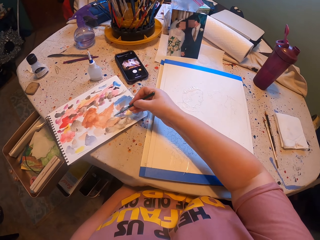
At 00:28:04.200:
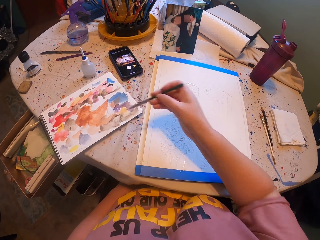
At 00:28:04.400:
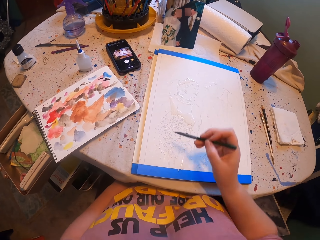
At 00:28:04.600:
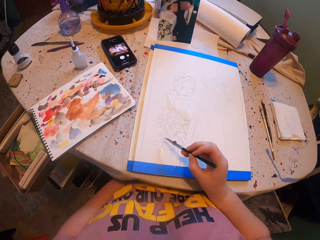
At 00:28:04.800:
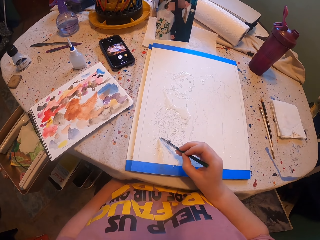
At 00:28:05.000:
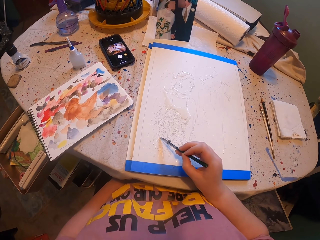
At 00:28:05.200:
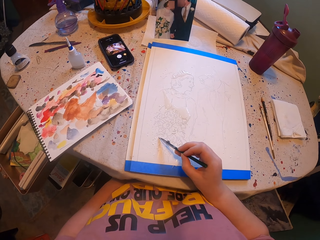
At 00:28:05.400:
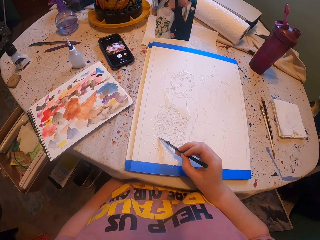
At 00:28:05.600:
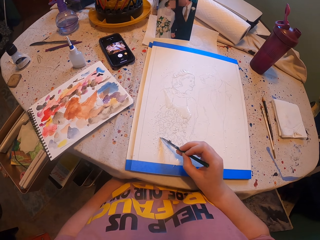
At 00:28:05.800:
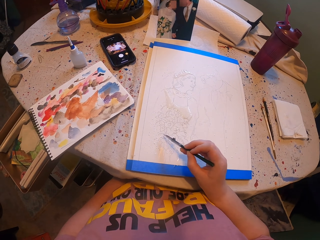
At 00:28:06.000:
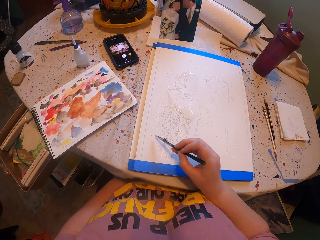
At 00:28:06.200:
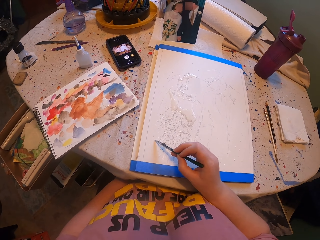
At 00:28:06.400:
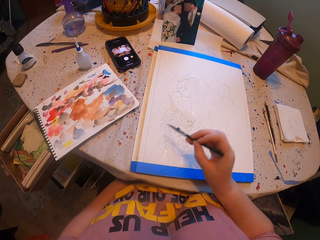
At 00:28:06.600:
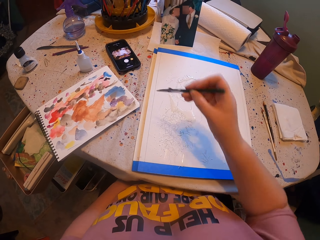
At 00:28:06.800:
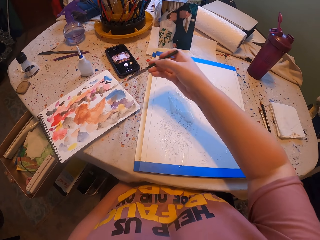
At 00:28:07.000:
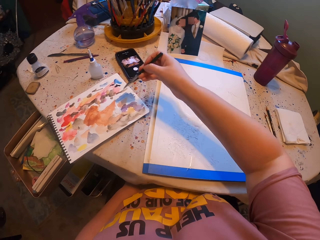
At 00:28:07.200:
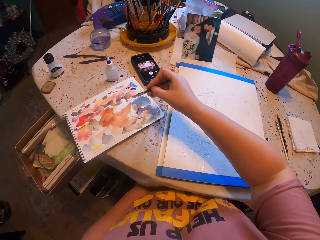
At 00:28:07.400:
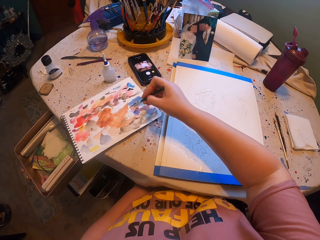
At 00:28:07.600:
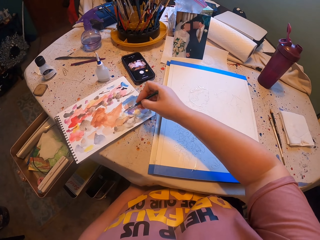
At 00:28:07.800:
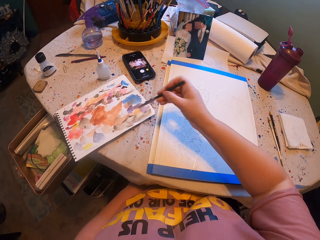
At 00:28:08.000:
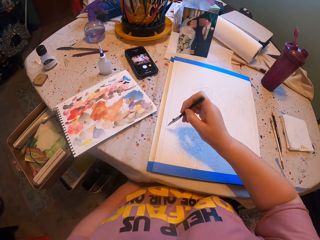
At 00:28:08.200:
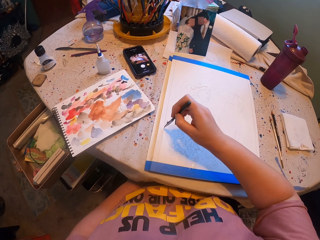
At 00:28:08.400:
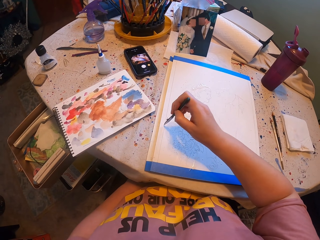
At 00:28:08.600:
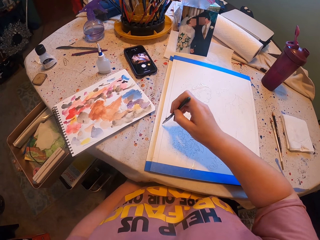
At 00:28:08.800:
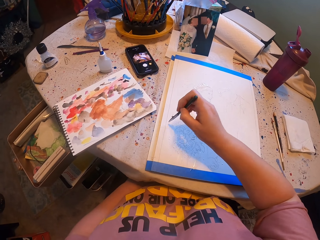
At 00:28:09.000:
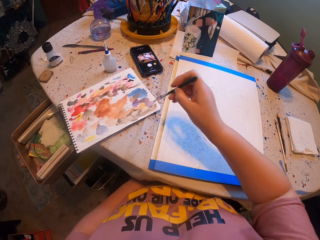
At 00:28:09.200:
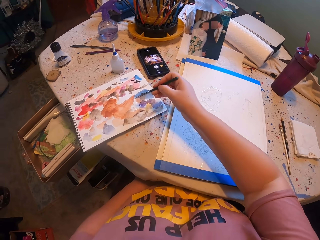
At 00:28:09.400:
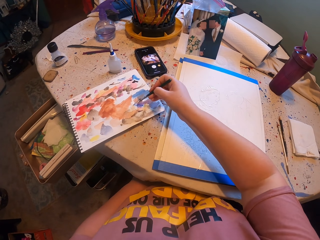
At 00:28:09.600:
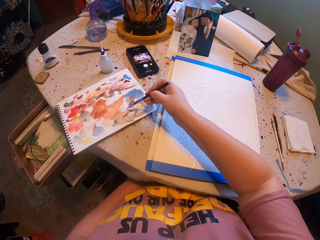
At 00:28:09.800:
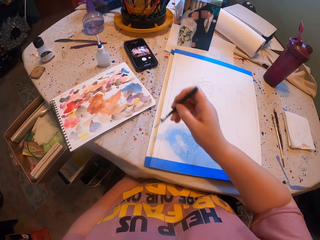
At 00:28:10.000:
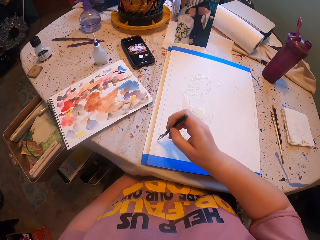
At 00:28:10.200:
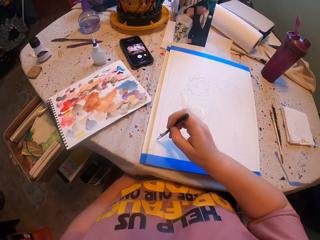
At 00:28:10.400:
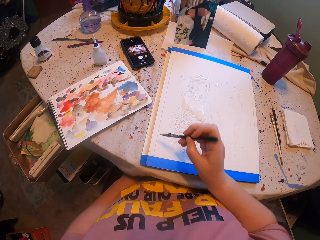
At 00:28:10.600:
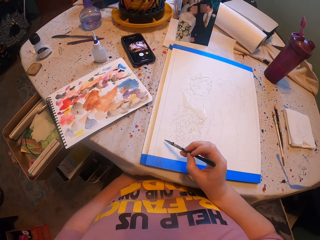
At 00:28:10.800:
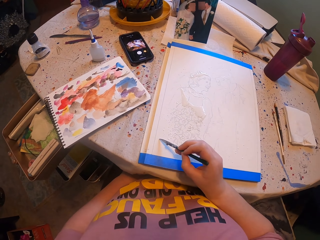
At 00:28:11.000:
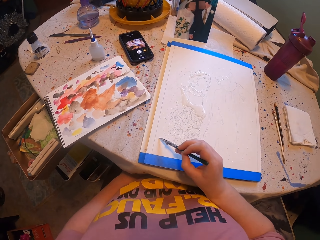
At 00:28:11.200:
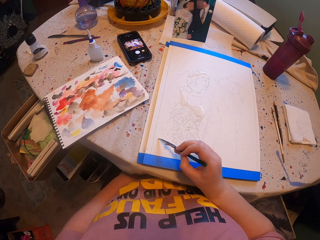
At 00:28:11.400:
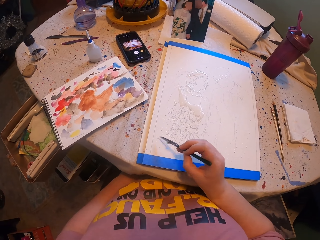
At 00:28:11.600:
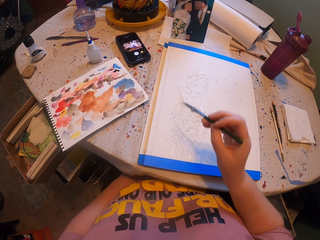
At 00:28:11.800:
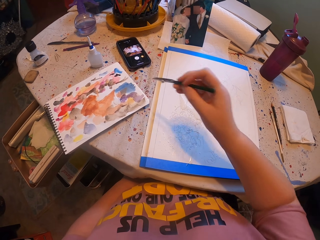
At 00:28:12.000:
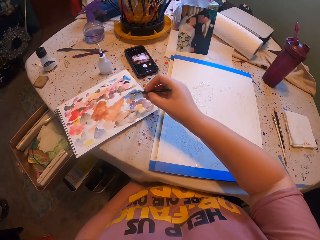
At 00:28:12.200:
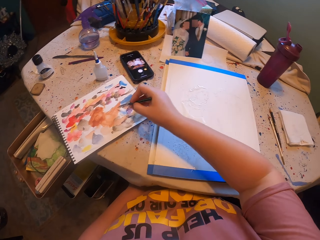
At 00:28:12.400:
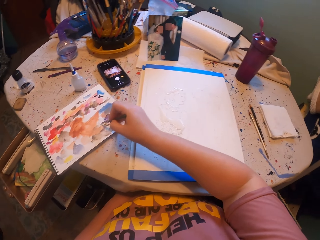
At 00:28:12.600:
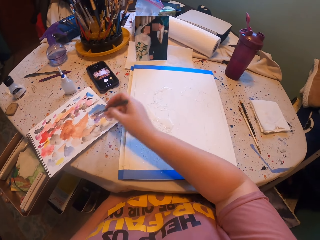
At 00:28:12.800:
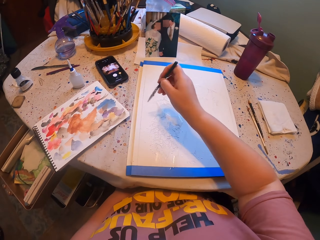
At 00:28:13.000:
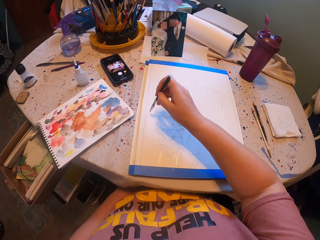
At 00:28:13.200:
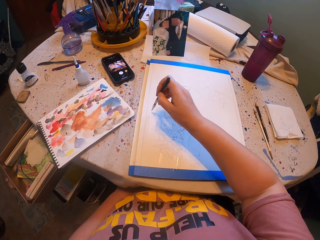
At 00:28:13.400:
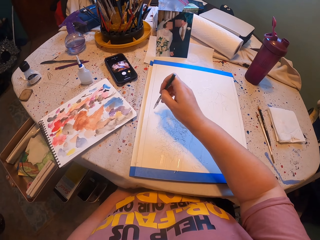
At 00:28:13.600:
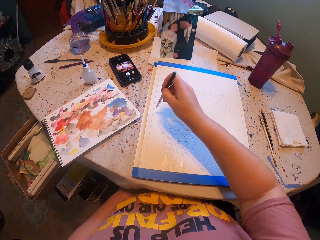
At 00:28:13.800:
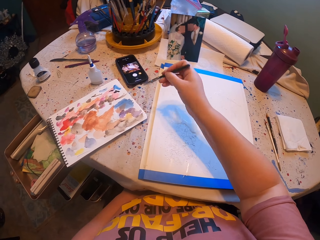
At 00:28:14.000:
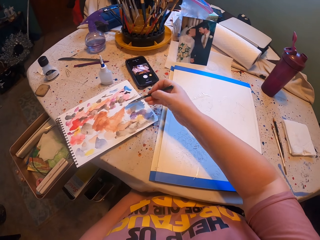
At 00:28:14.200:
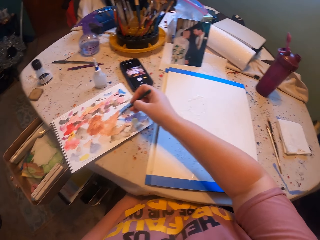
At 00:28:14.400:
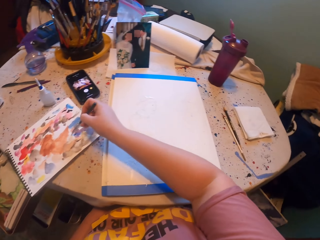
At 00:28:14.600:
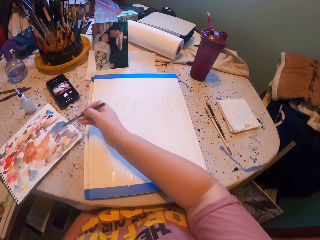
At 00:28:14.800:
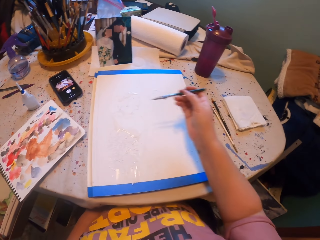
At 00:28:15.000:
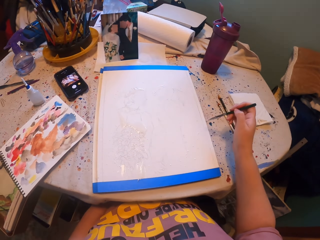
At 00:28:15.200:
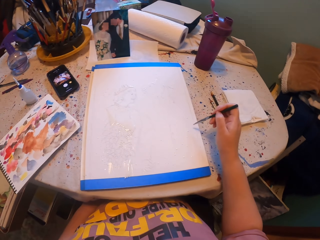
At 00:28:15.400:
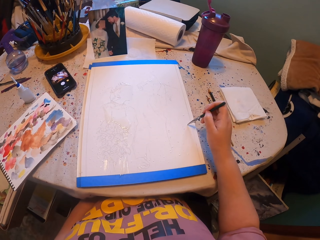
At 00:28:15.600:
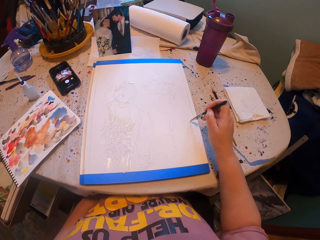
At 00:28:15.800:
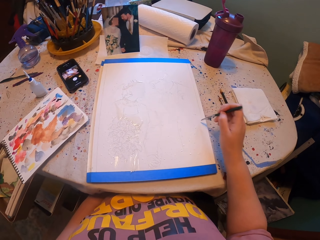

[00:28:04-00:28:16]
The camera wearer picks the paint with the brush. They rub the pen brush in the ink paper. They paint the picture with the pen brush. They pick the paint with the brush. They rub the pen brush in the ink paper. They paint the picture with the pen brush. They rub the pen brush in the ink paper. They pick the paint with the brush. They paint the picture with the pen brush. They rub the pen brush in the ink paper. They pick the paint with the brush. They paint the picture with the pen brush. They rub the pen brush in the ink paper. They pick the paint with the brush. They paint the book.

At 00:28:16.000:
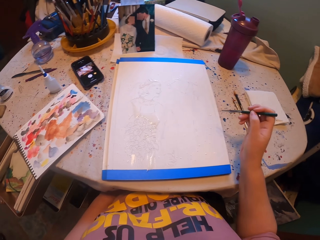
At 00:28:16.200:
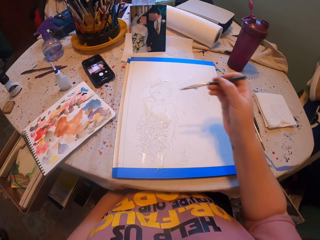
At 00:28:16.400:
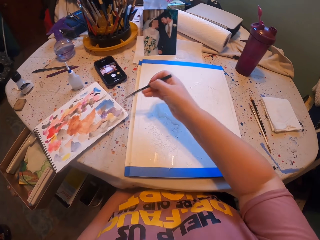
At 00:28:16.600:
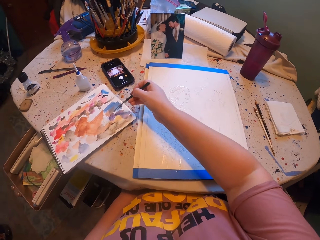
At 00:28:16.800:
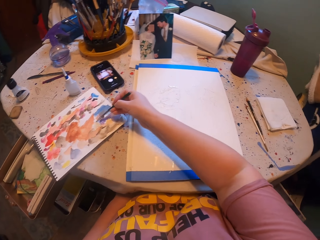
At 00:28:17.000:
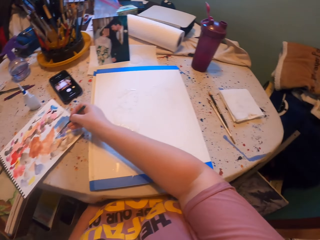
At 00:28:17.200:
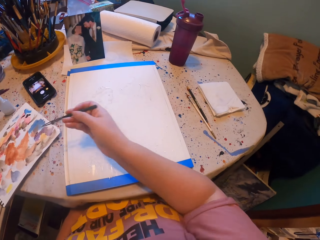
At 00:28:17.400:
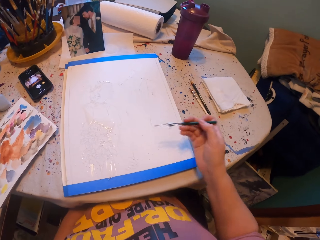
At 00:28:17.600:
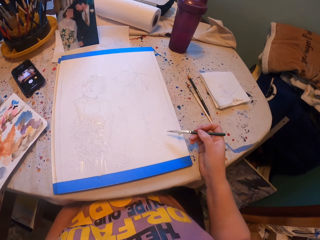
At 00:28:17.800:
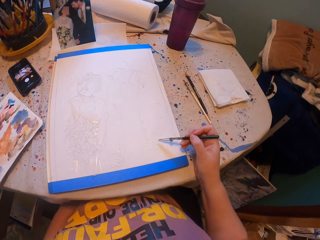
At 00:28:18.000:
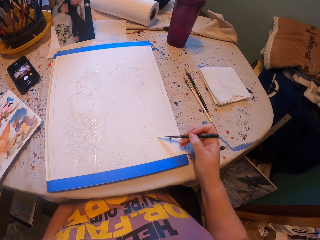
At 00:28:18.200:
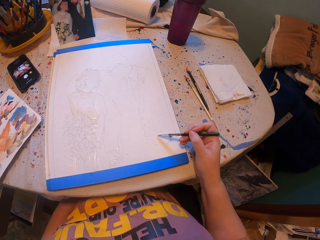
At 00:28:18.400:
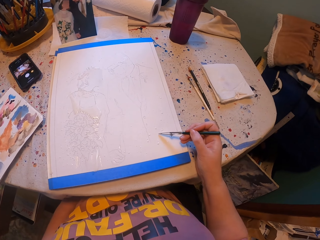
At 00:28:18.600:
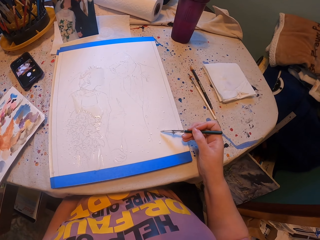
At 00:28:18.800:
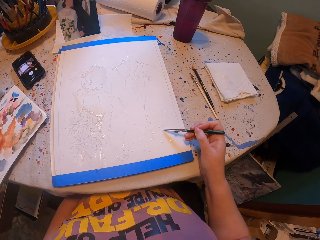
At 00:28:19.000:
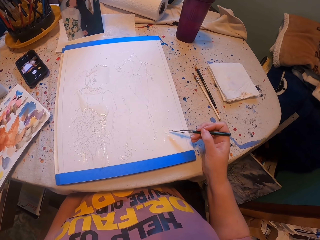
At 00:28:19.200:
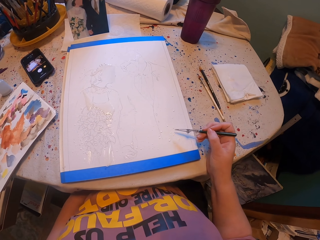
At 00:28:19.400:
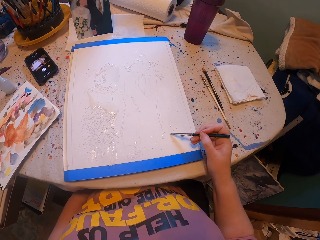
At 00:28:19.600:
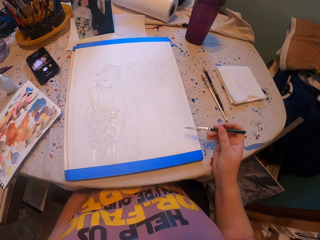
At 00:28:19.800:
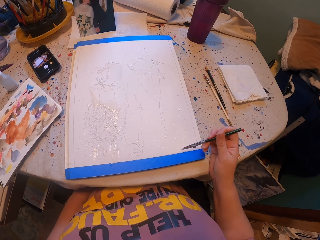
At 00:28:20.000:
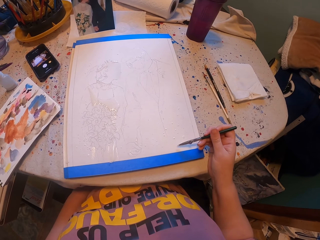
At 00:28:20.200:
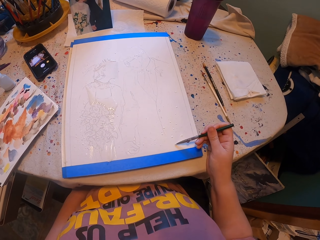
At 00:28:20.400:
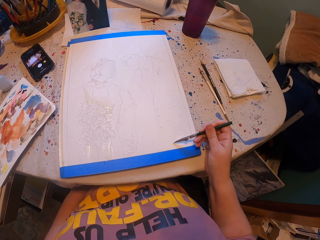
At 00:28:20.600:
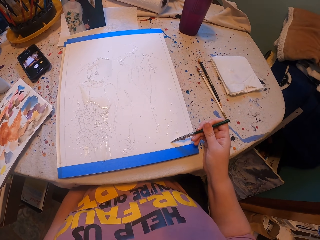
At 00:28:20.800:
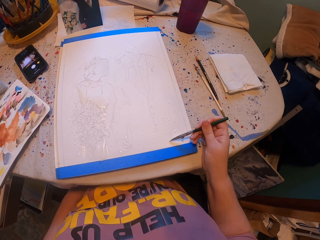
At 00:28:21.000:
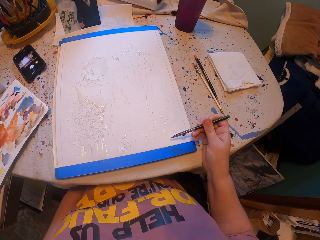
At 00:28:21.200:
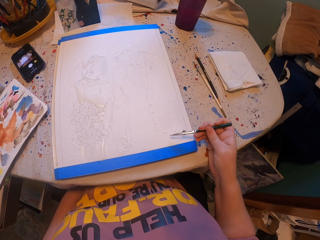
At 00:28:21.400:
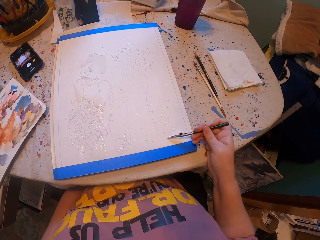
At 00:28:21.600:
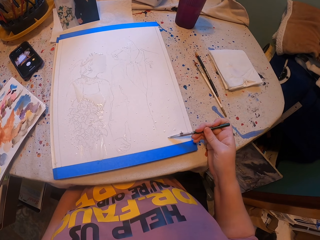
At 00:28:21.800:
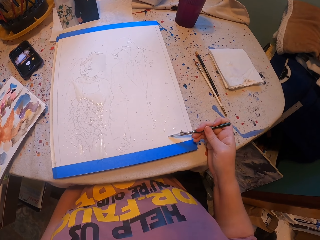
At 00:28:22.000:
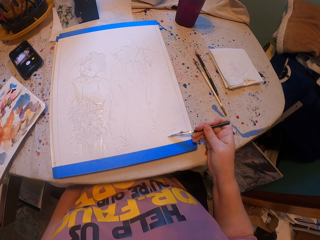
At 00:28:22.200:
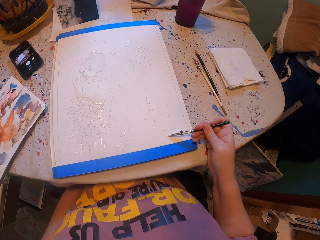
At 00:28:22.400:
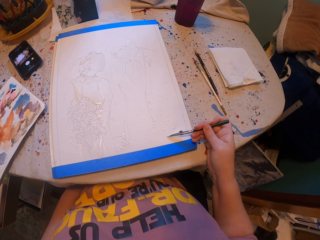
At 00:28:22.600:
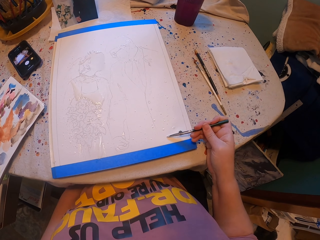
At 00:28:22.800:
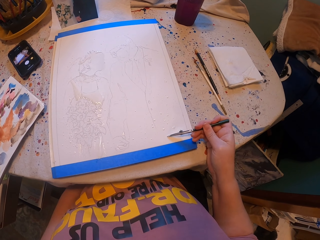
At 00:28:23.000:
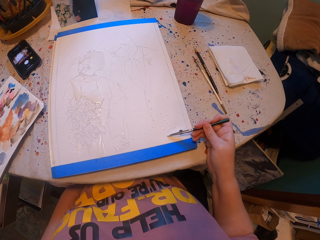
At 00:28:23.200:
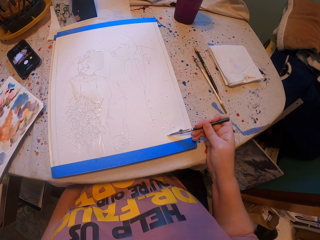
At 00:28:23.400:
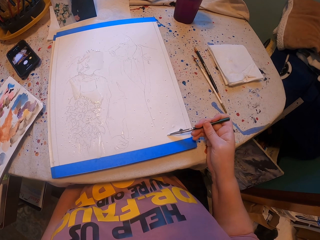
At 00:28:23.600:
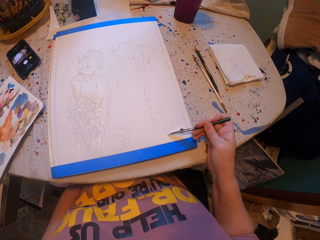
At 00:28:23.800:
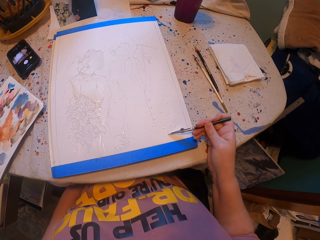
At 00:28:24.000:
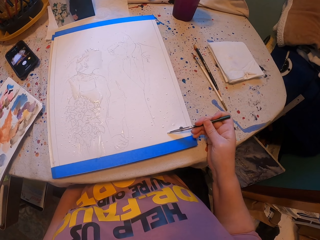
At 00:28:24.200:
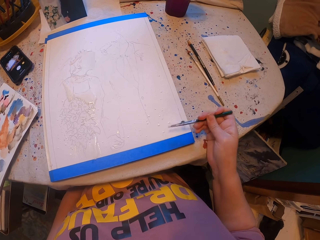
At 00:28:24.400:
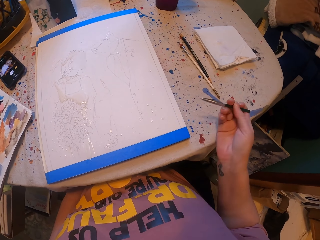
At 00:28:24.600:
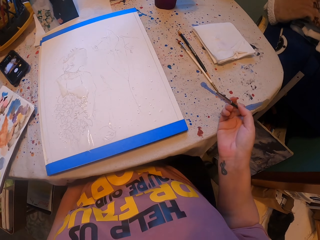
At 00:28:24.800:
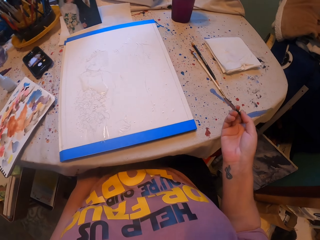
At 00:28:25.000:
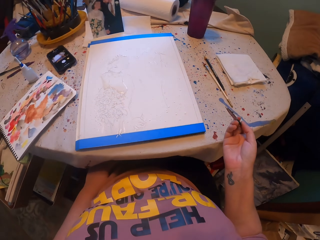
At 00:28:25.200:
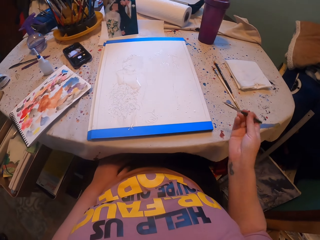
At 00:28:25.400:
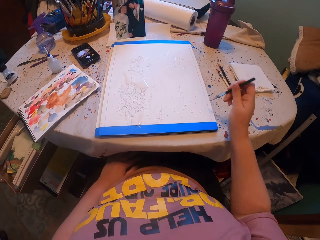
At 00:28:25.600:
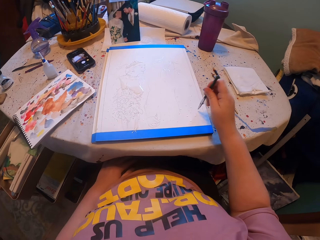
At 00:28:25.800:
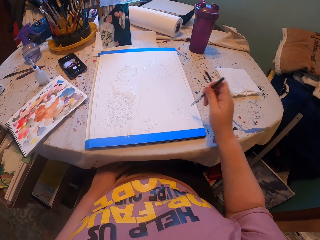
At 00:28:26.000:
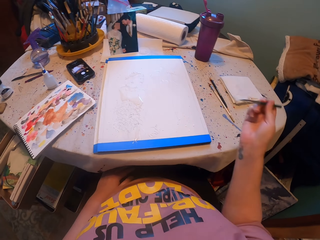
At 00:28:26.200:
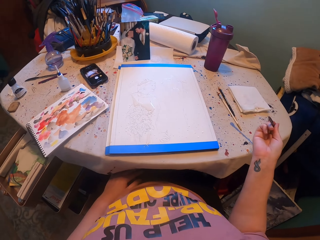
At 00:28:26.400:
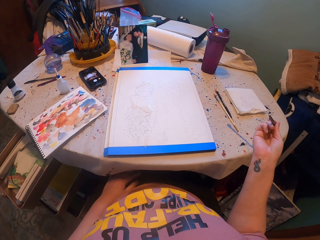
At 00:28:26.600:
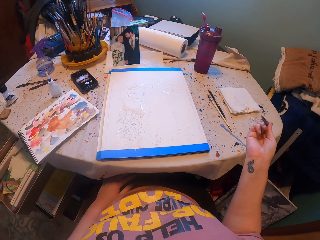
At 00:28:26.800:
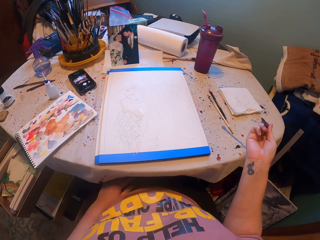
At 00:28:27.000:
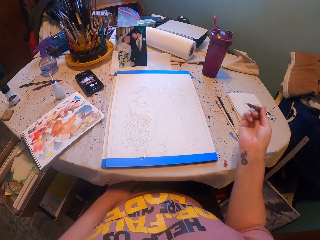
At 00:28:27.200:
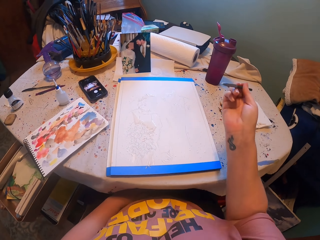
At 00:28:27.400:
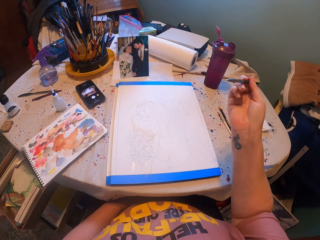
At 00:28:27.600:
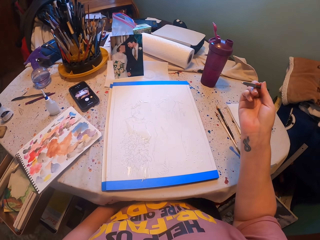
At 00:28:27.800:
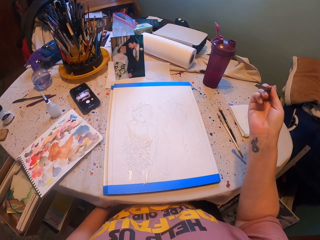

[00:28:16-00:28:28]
The camera wearer picks the paint with the brush. They rub the pen brush in the ink paper. They paint the picture with the pen brush.
